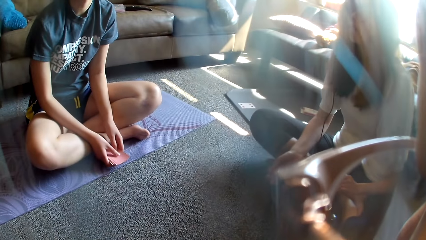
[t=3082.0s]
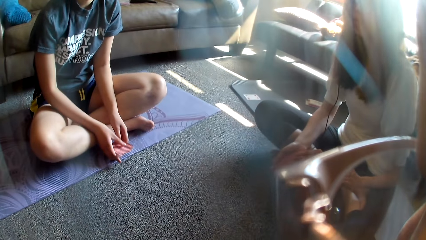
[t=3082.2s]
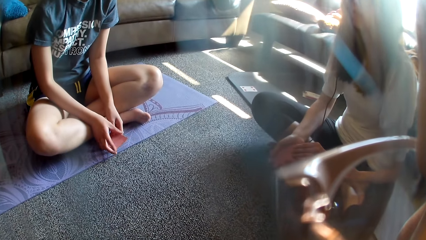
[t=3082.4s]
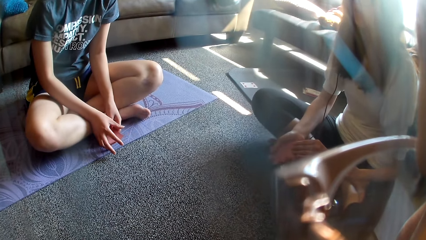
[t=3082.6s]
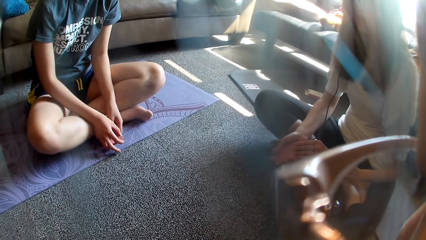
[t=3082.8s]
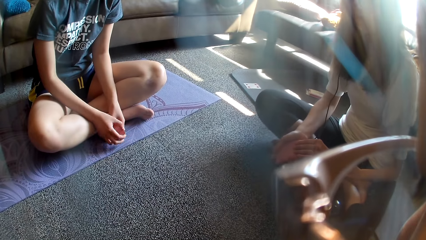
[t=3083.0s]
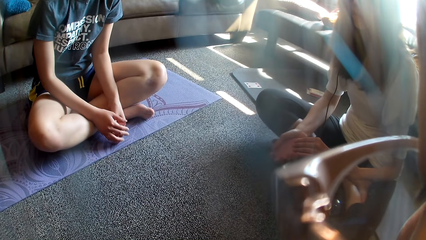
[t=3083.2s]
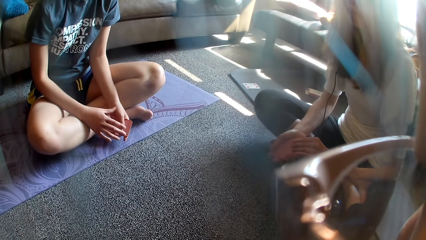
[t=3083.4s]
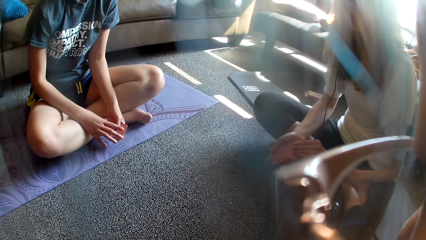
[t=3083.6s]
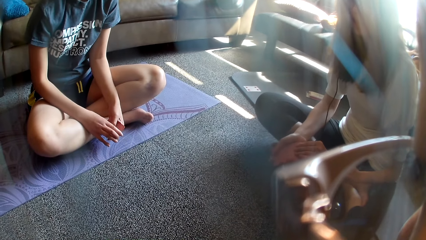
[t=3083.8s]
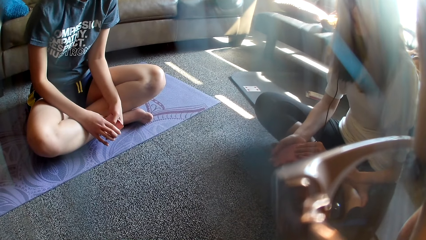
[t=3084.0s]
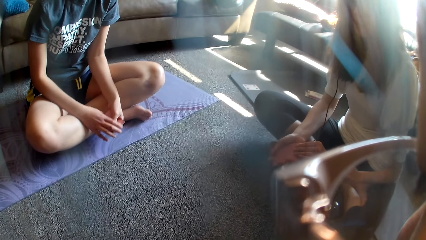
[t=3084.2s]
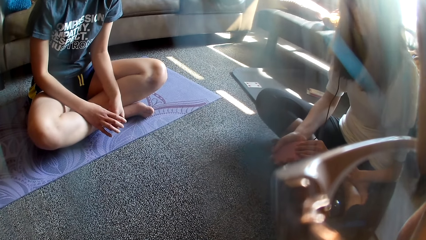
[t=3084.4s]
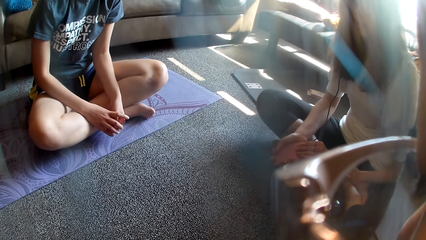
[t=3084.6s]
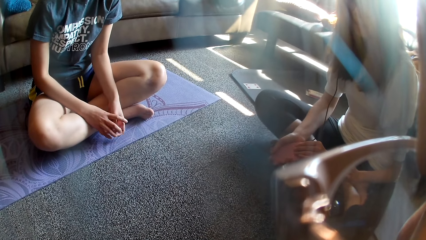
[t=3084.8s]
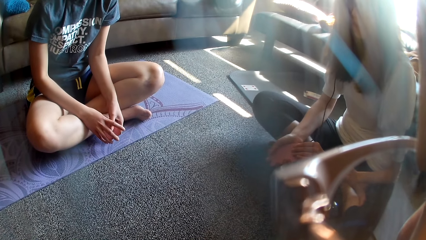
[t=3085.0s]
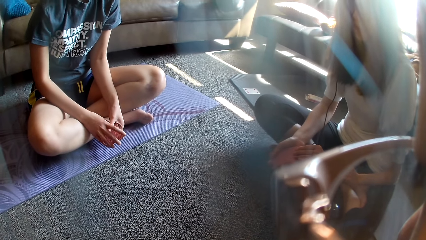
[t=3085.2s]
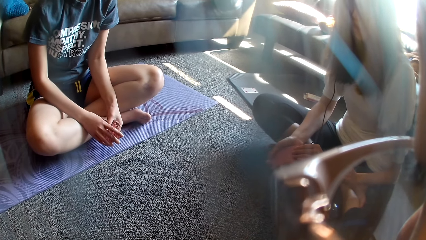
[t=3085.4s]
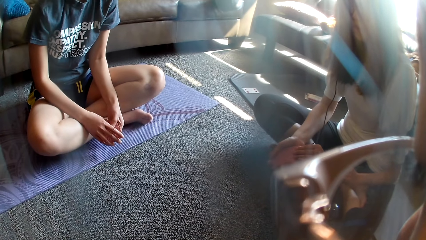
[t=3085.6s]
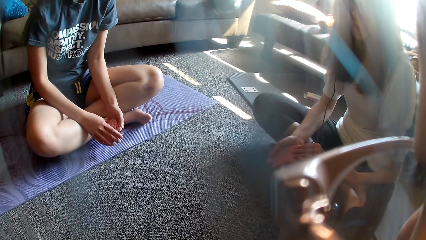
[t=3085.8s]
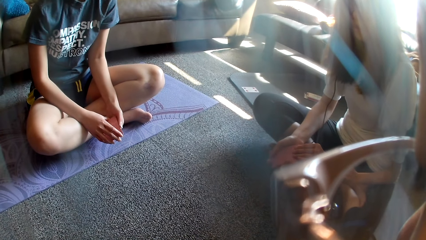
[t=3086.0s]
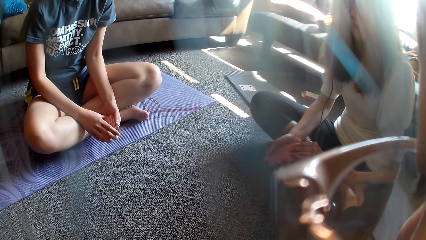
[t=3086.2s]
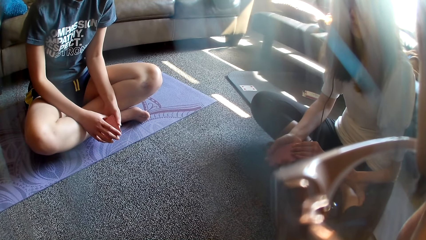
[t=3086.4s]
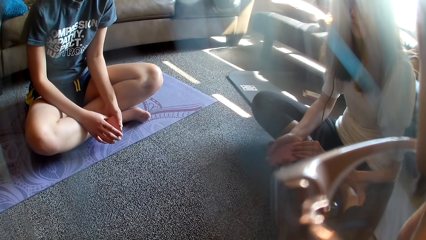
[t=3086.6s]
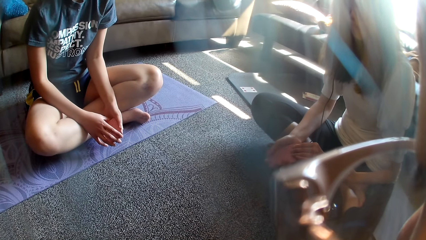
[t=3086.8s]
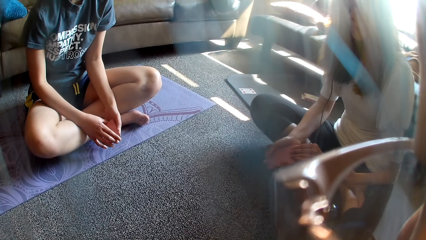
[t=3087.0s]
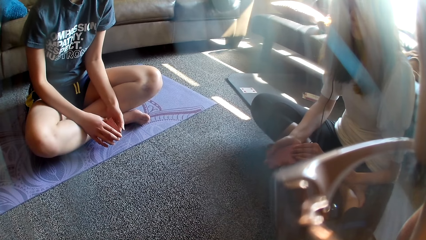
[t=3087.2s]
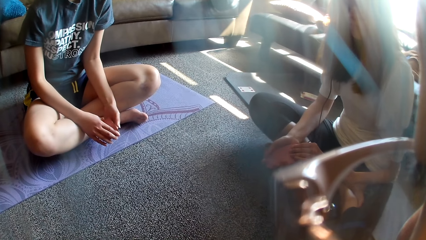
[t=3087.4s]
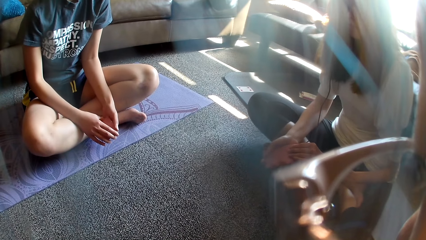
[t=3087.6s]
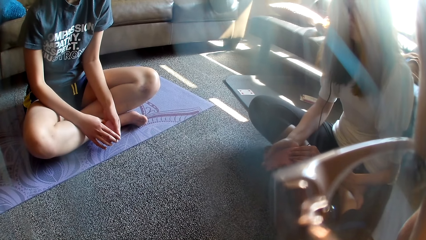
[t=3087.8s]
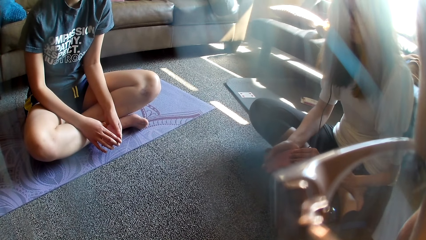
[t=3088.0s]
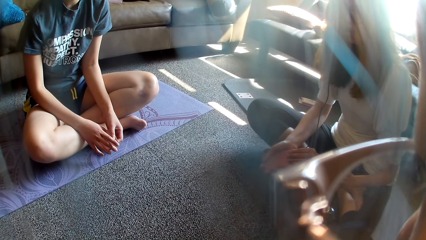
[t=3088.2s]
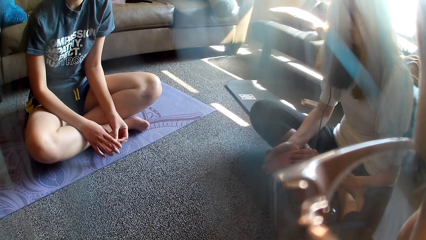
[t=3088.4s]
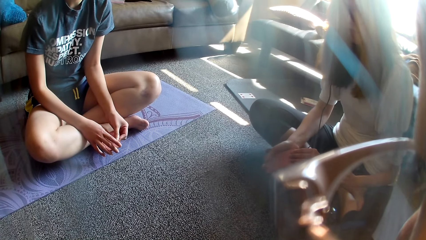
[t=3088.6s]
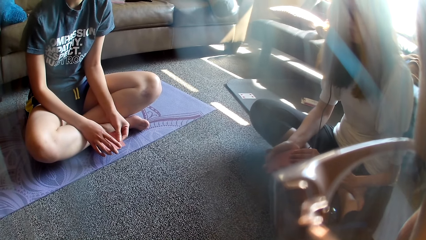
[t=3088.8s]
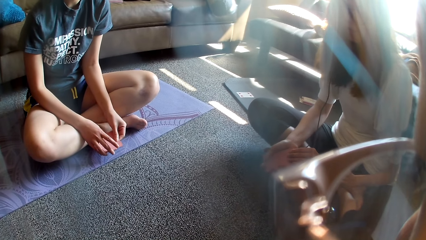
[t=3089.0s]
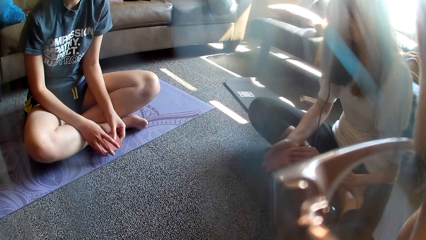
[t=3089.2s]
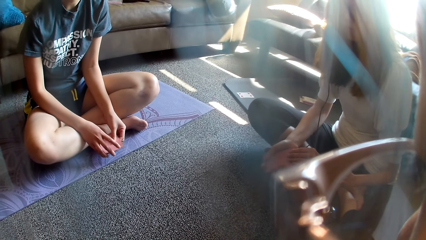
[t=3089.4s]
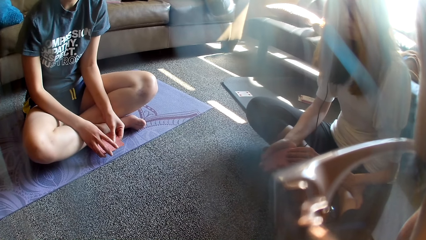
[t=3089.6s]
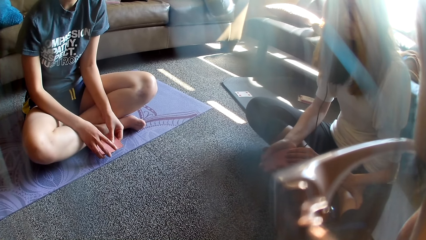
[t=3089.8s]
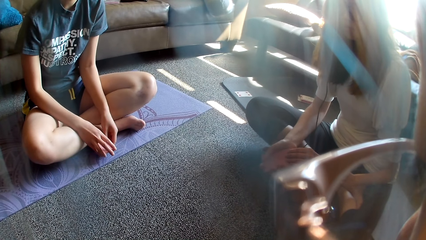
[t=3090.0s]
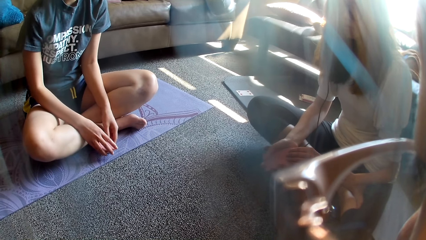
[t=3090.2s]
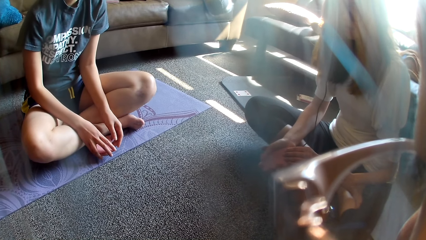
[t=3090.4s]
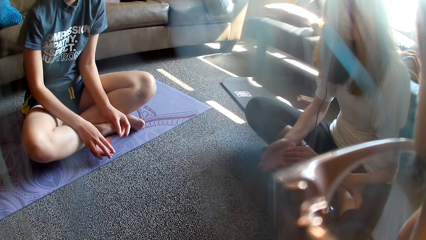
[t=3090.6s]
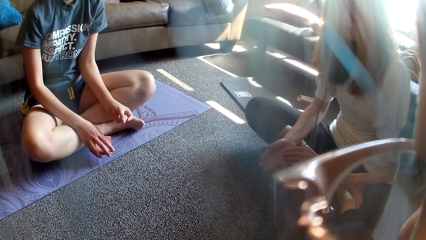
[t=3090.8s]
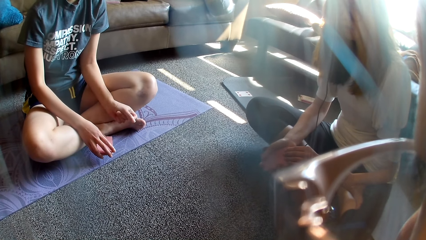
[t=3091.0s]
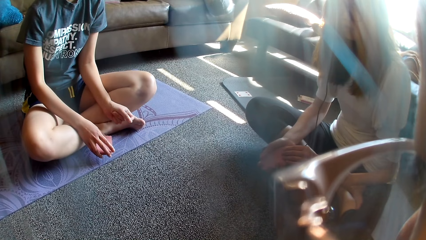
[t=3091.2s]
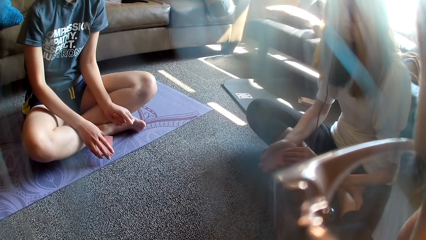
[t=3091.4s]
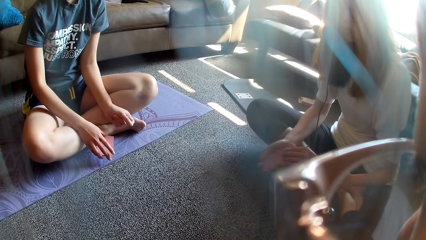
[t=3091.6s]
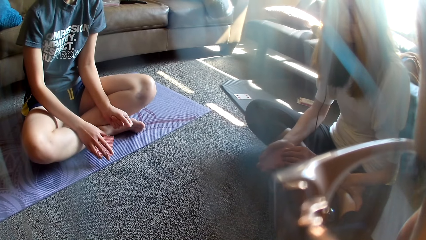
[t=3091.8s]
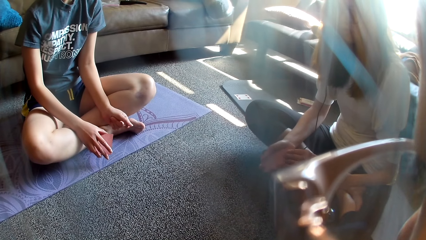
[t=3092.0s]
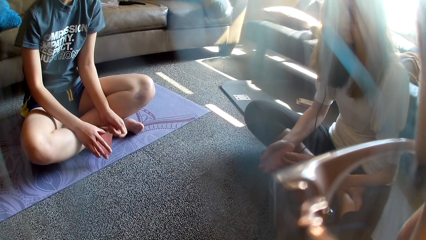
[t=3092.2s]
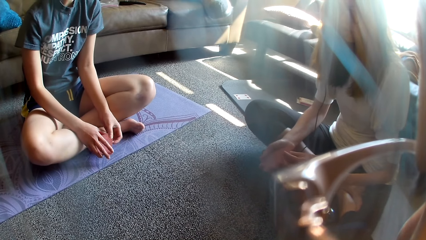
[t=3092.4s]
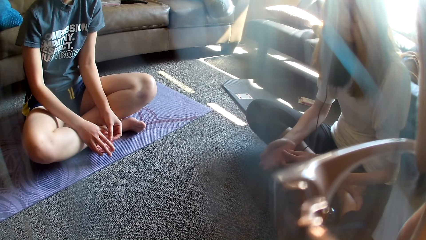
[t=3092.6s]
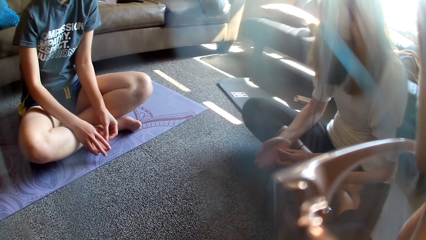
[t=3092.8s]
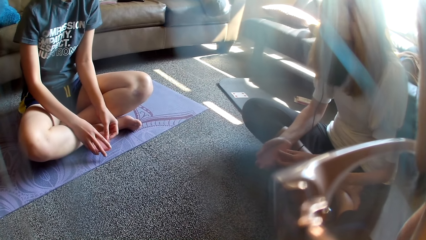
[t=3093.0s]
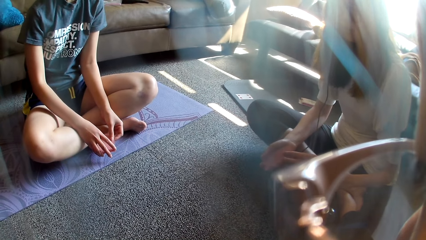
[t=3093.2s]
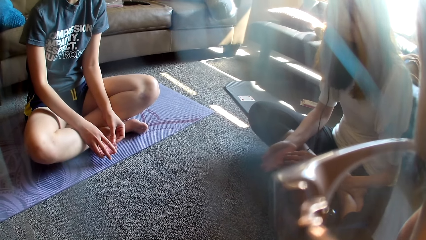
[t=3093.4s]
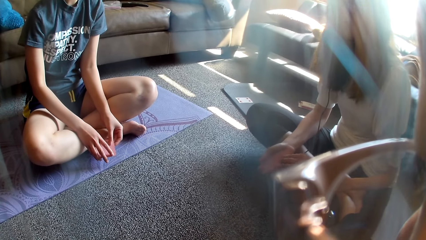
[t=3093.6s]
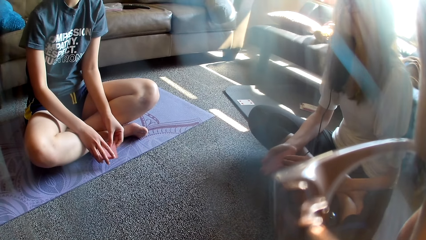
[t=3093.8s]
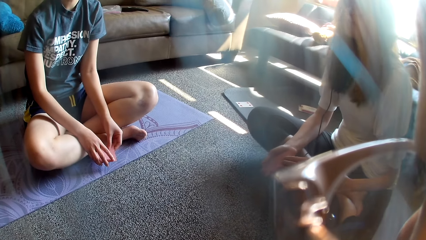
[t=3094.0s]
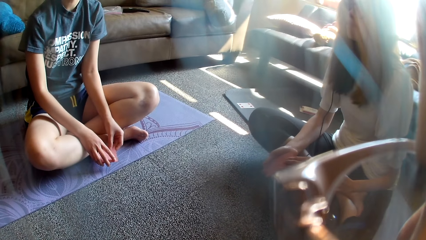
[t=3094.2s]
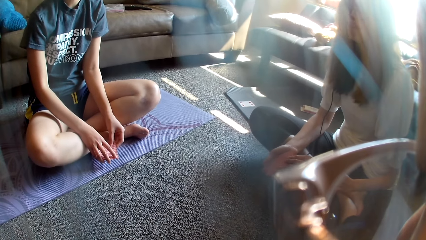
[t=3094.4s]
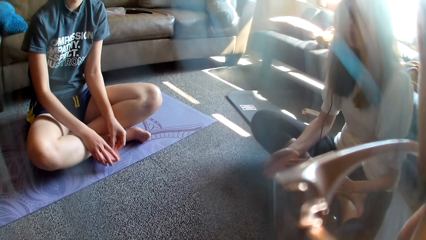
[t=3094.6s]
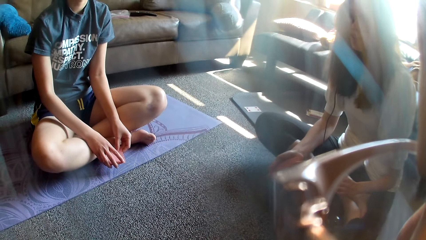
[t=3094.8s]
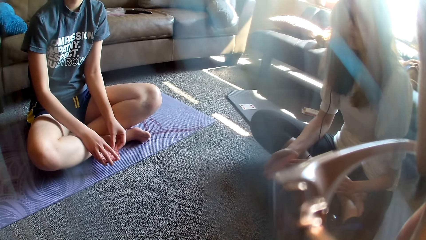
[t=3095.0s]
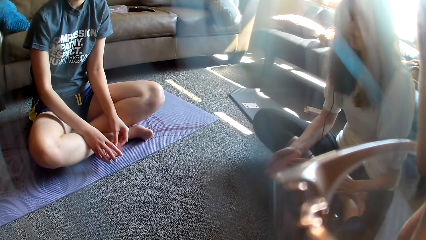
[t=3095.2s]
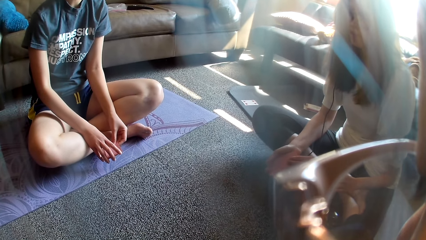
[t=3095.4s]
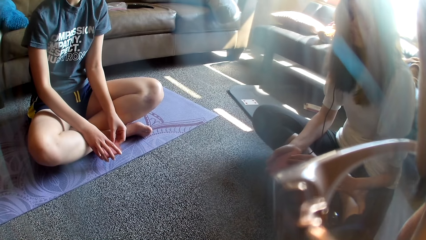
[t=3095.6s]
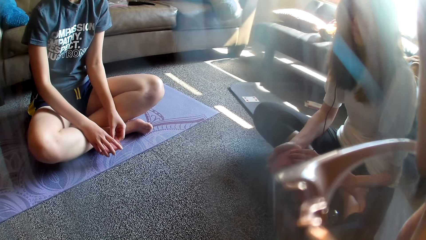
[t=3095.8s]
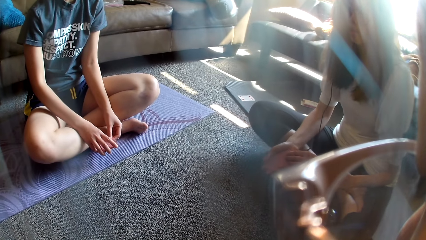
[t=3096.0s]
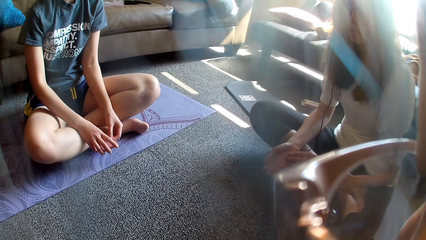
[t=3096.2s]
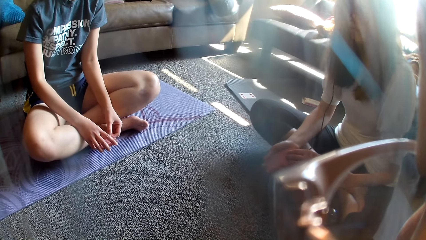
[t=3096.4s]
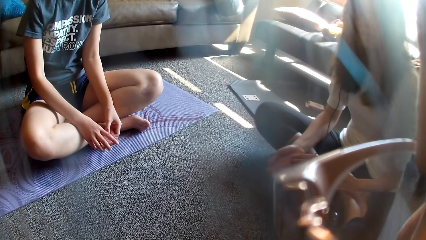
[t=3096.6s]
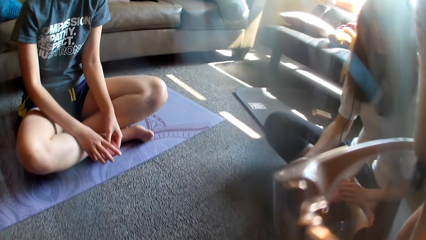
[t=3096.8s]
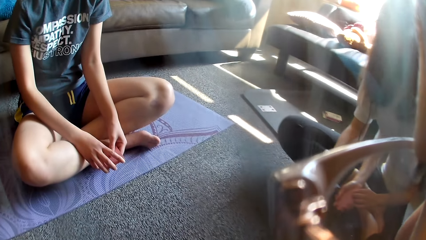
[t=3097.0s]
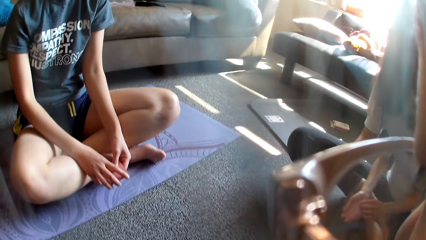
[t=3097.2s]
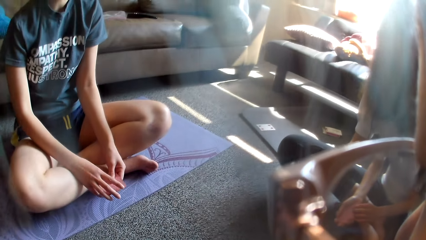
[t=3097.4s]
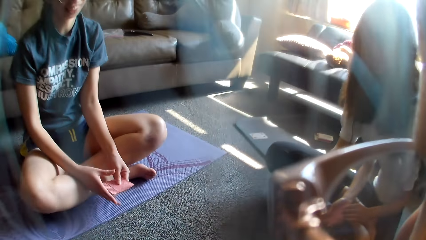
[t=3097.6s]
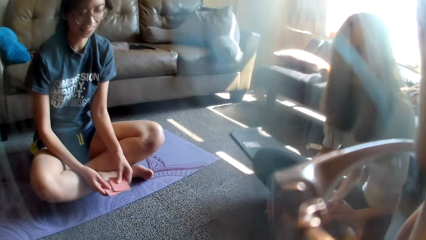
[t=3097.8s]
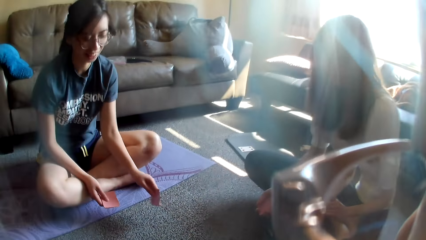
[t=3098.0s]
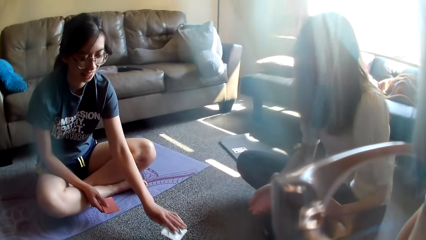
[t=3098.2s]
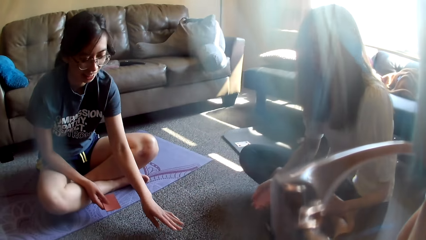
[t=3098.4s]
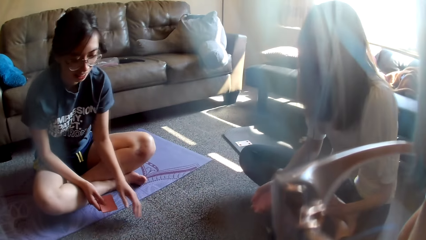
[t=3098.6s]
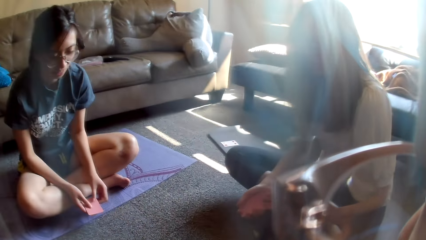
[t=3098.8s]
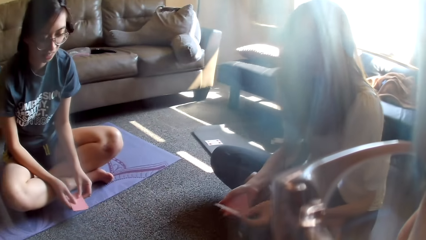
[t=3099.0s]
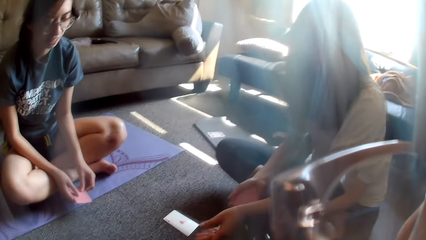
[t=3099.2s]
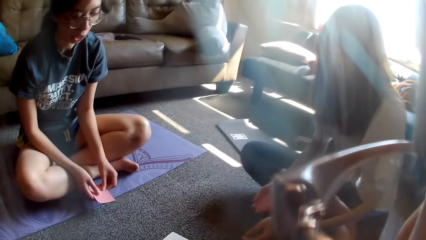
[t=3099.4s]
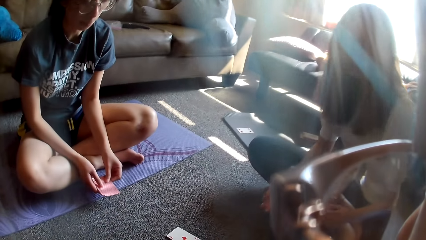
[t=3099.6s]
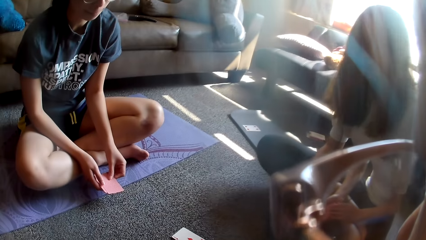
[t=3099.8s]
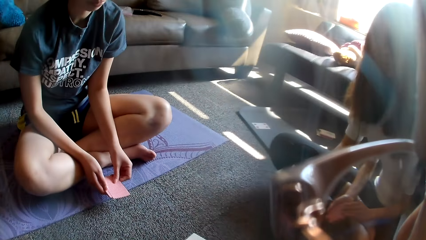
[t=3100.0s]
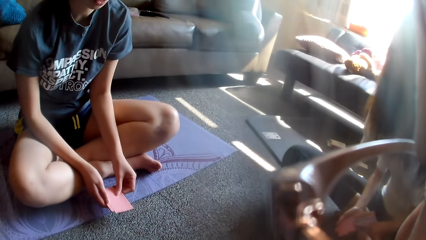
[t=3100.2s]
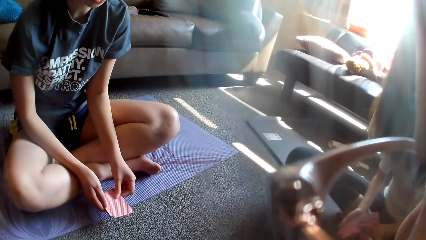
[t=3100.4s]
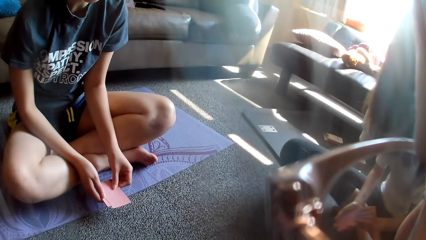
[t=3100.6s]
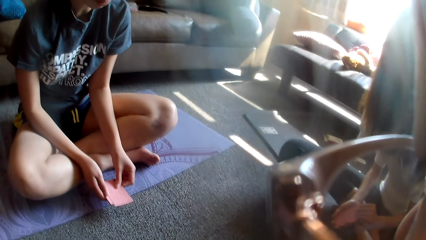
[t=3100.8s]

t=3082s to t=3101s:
A woman aligns the cards. The woman holds a card. The woman aligns the cards, moves her hand away from the cards, and rubs her fingers. The camera wearer looks around. The woman places a card on the floor. The woman holds the cards. A lady drops the card game.
